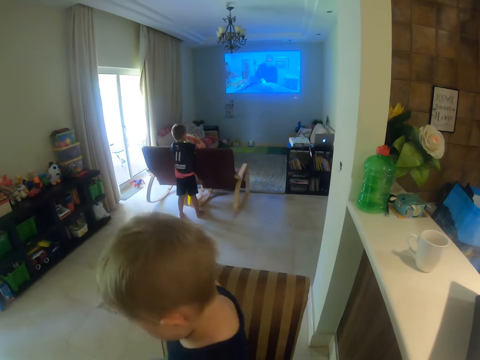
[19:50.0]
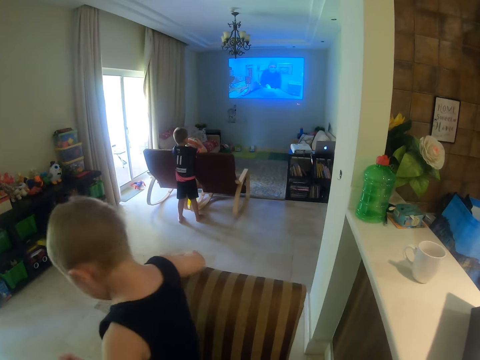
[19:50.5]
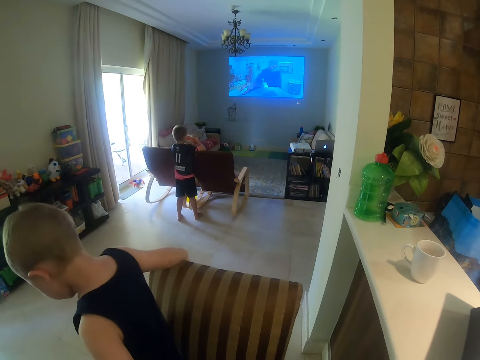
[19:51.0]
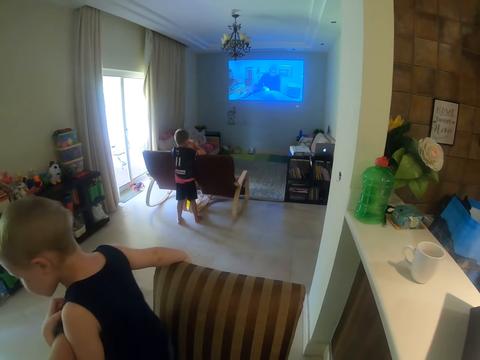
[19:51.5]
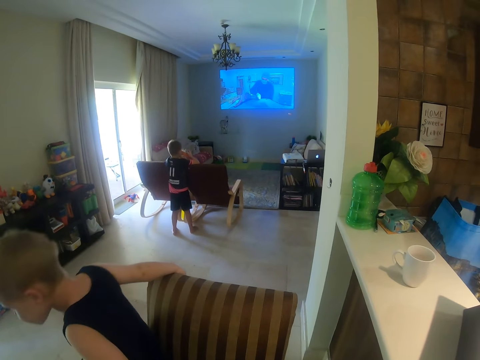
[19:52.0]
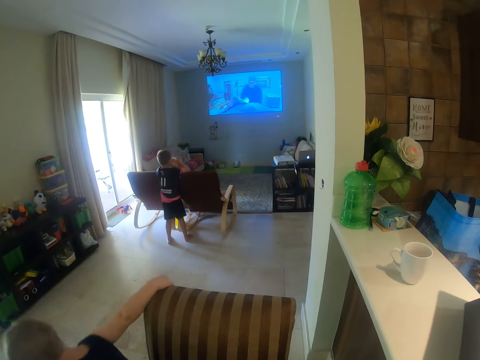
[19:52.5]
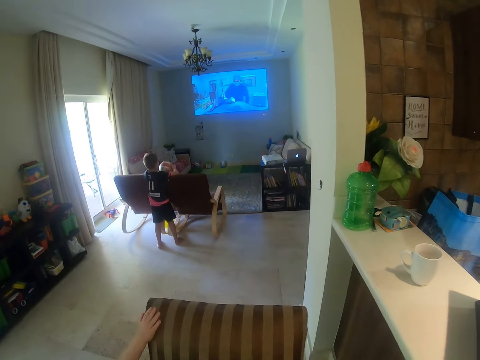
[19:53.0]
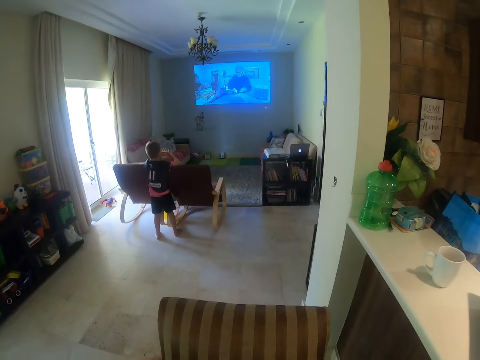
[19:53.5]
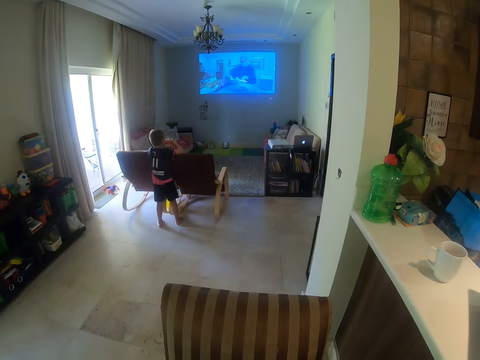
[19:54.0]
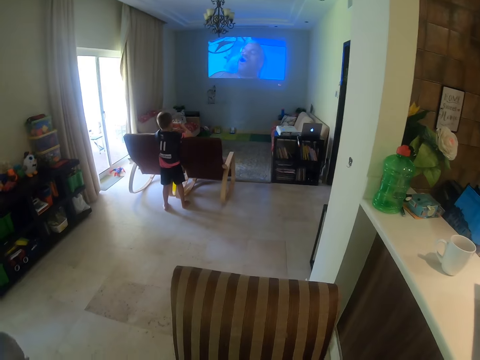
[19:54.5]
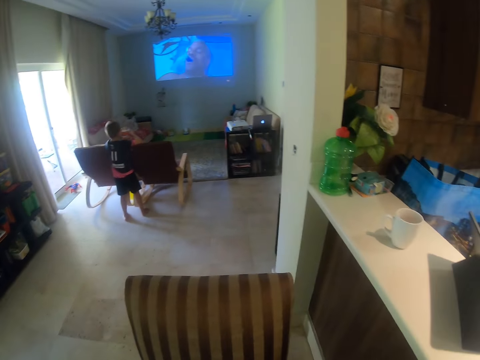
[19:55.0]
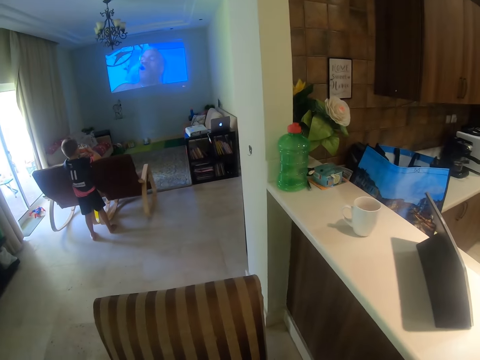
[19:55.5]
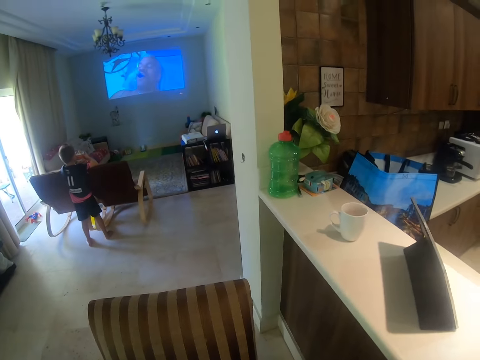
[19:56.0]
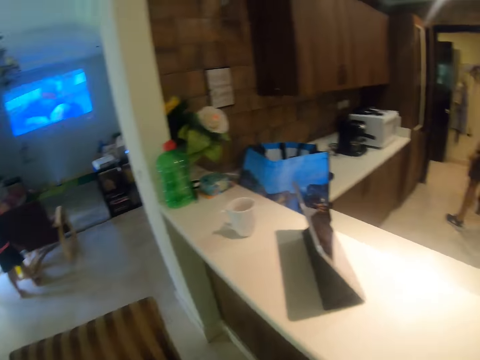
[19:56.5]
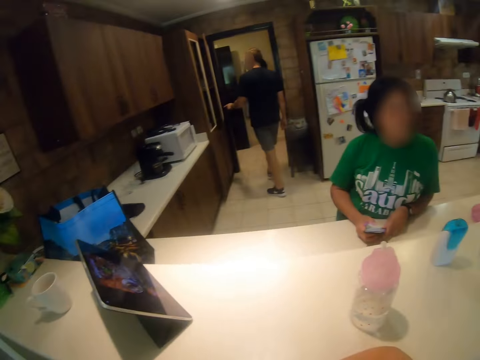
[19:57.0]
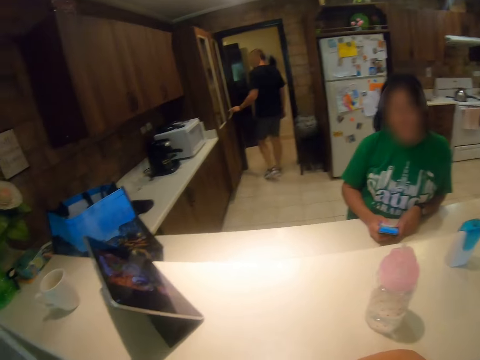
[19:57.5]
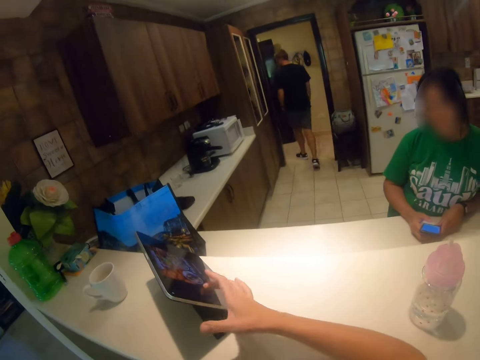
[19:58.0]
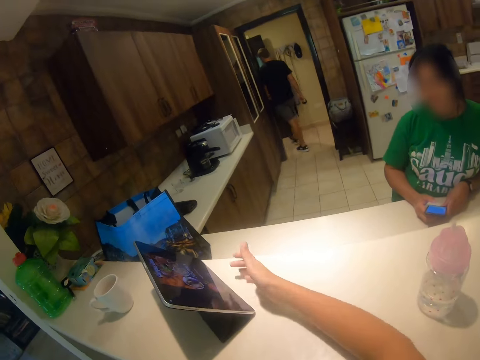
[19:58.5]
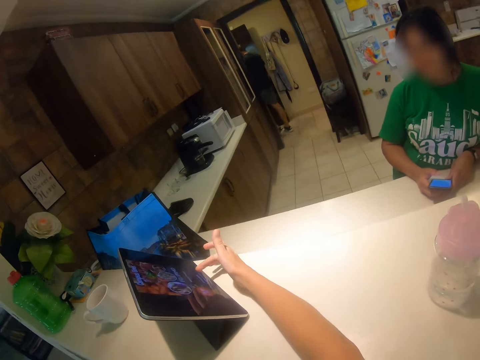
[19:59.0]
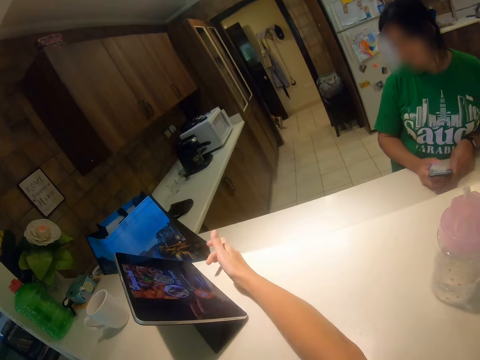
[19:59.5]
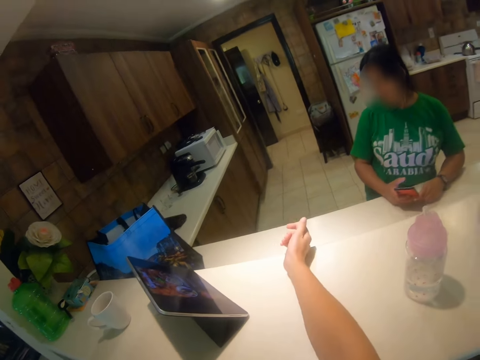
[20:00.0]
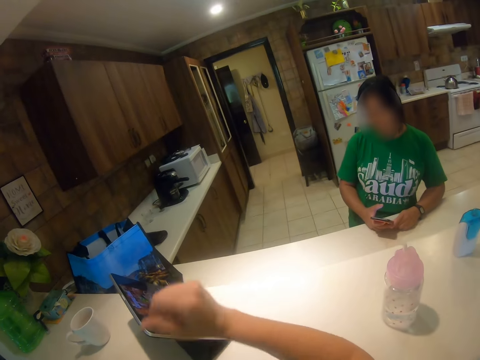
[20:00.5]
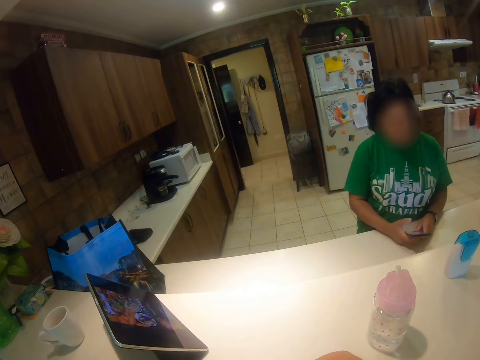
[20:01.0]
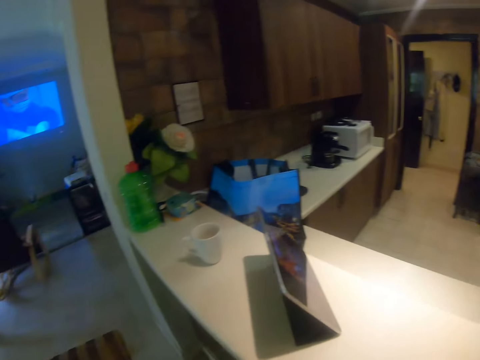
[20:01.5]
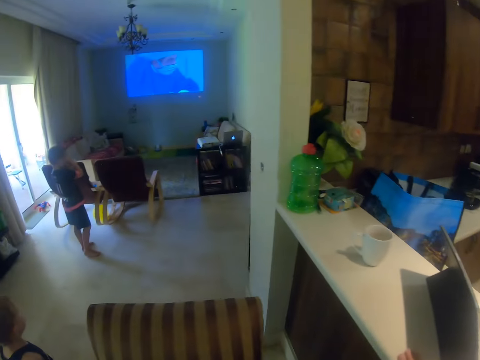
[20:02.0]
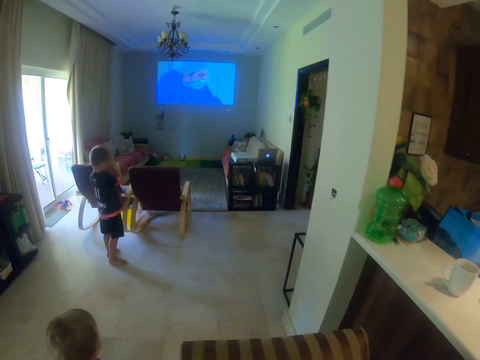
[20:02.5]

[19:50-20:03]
A person plays on a dining chair. The person comes down from the chair. The camera wearer looks around the house. They tap the tablet. They scroll on the tablet.

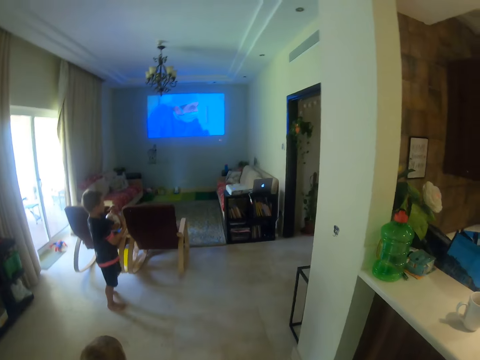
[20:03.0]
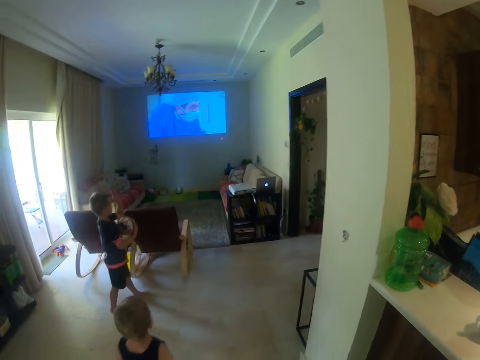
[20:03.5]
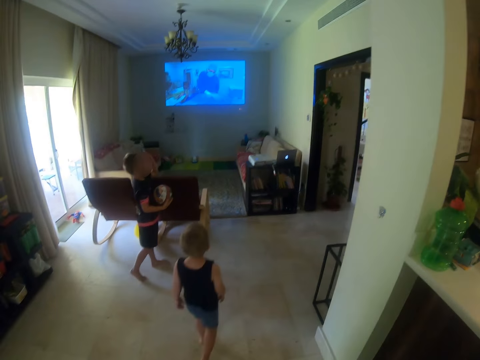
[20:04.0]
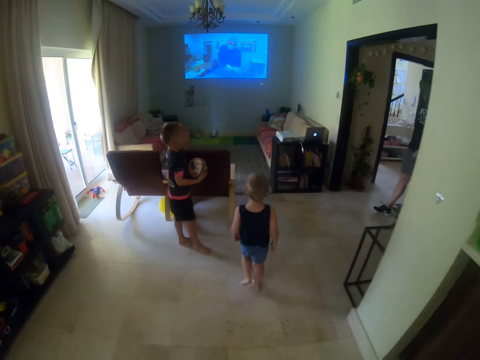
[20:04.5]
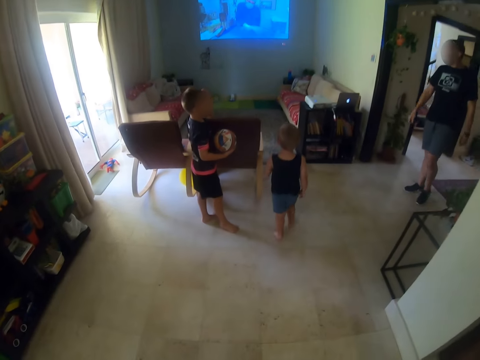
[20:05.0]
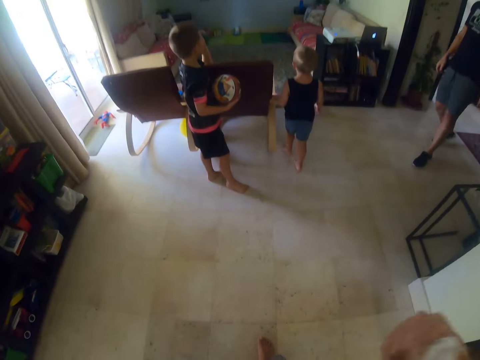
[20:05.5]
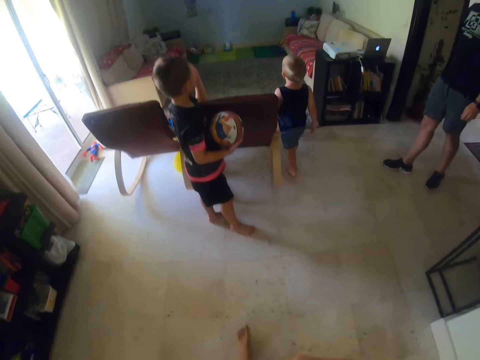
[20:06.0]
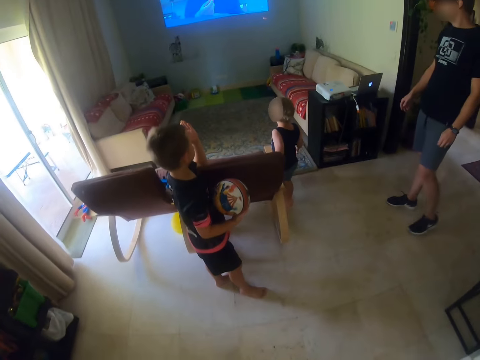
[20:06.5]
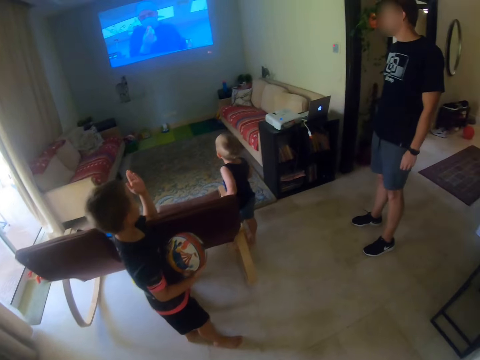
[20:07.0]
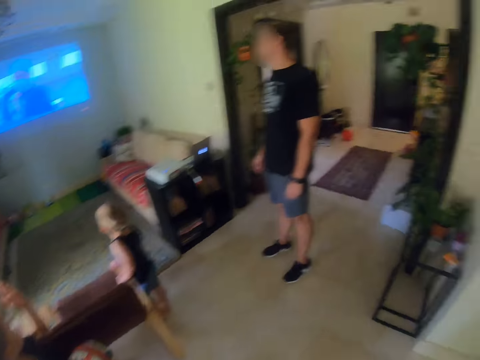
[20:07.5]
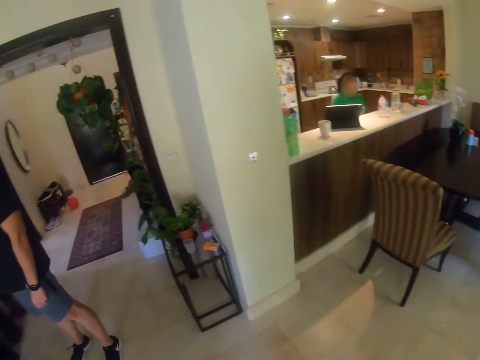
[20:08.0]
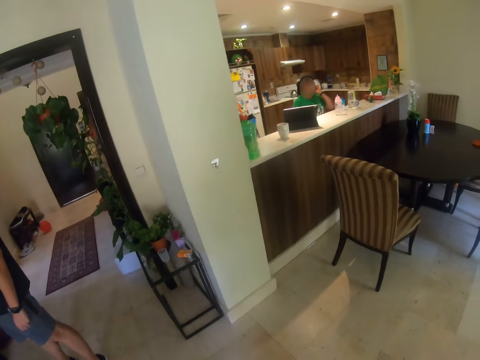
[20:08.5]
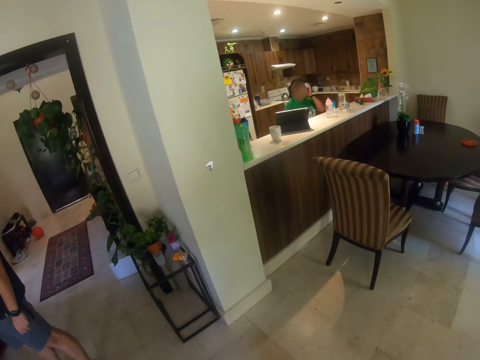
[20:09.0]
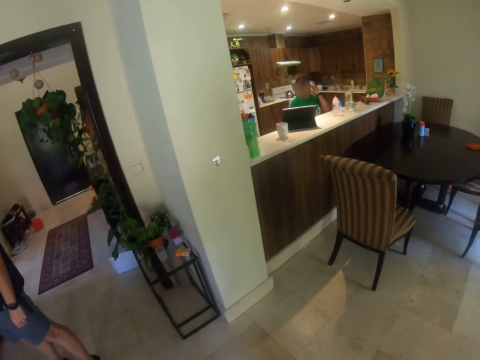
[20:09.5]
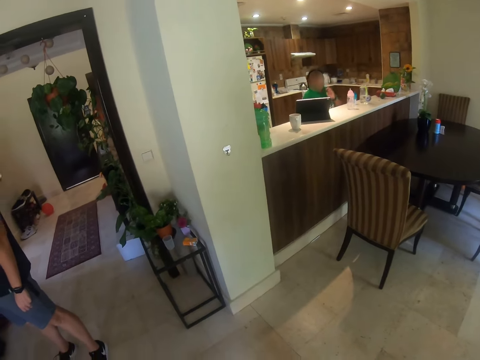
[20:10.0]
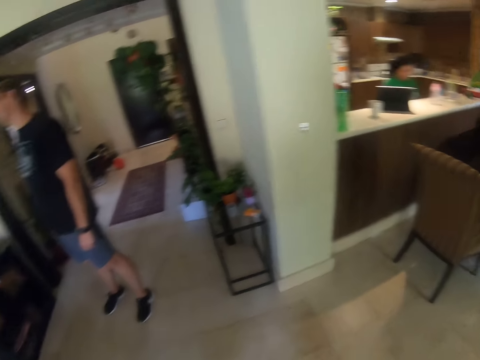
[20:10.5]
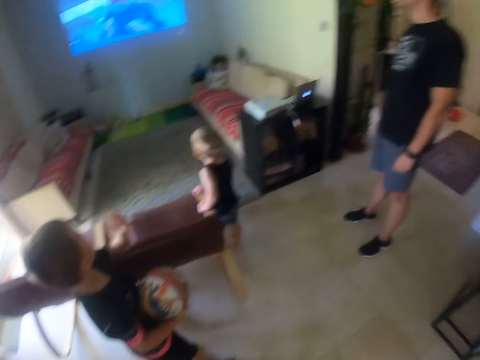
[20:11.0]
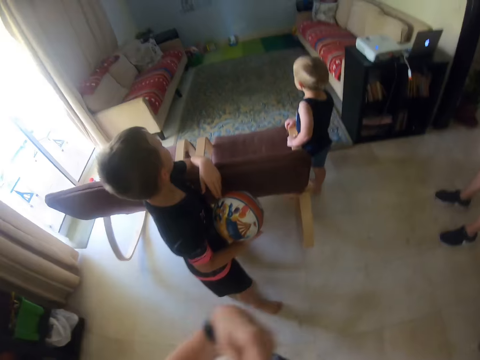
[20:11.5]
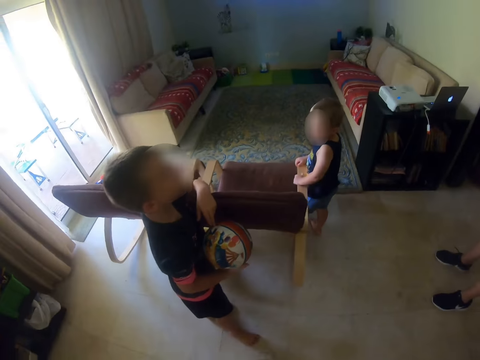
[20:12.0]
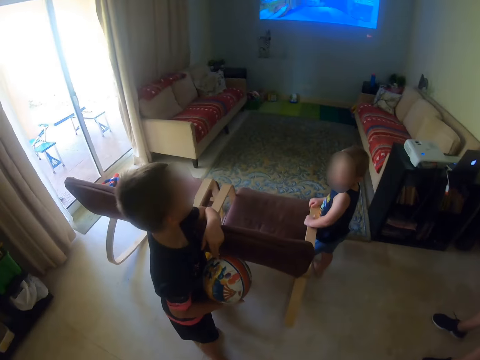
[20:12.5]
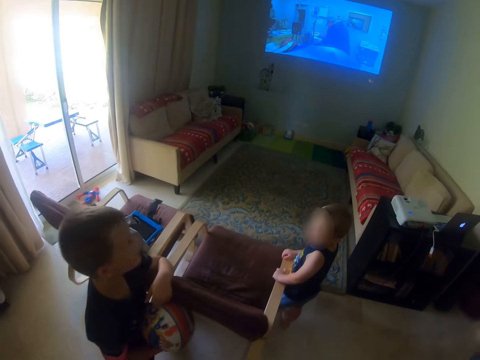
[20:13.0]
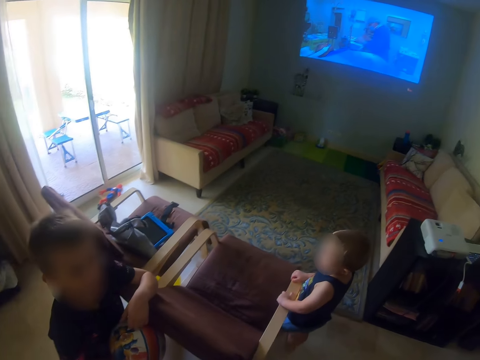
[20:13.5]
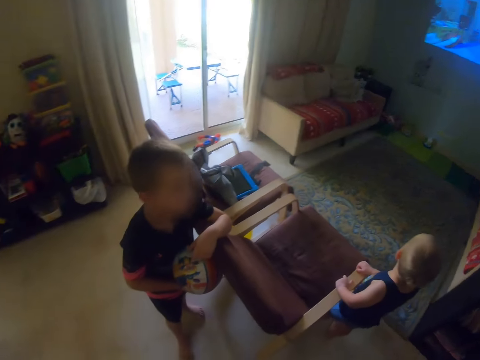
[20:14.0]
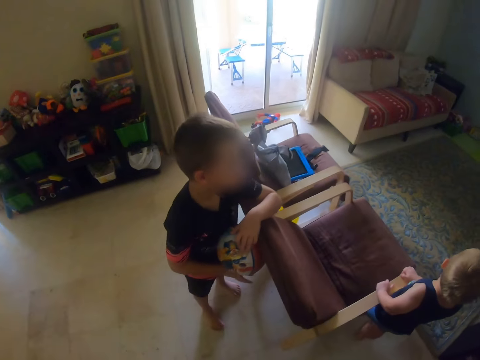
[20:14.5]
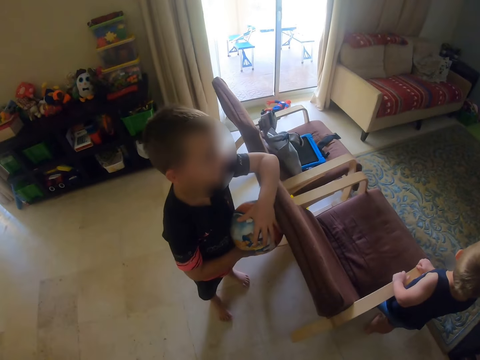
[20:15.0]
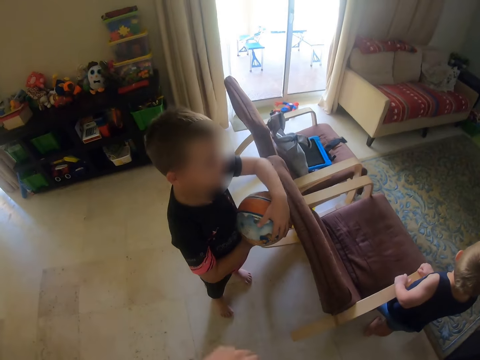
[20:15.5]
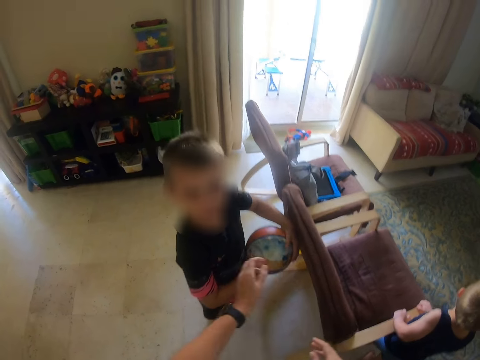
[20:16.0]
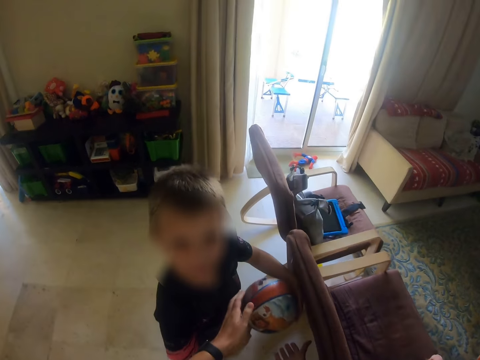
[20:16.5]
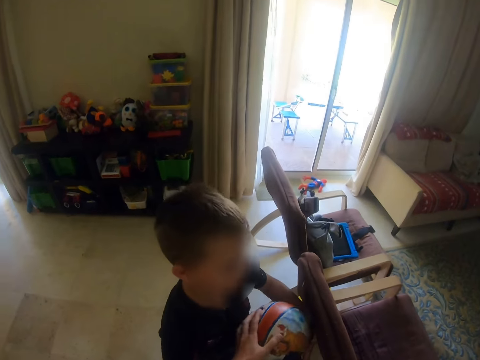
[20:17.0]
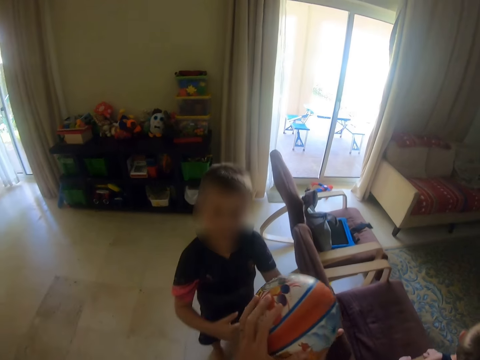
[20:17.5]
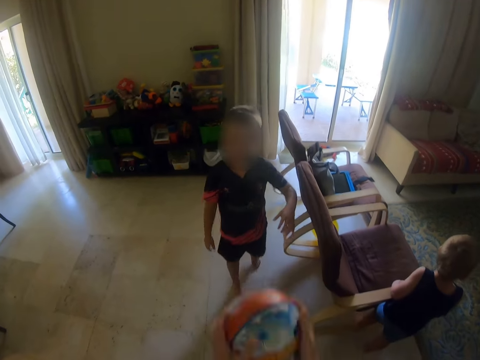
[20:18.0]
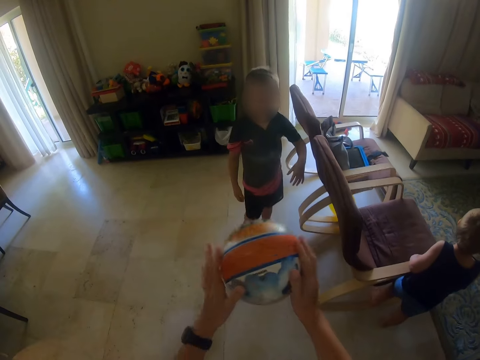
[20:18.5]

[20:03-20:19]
A person comes from the kitchen area. Another person walks to the living room. The camera wearer walks. They look around. A third person stands near the living room part. The first person takes a ball from the third person. The camera wearer picks up the ball.
